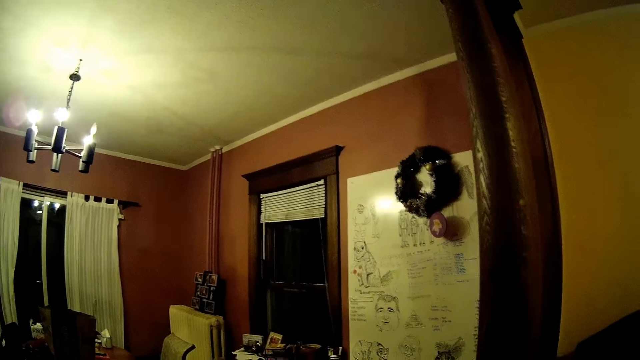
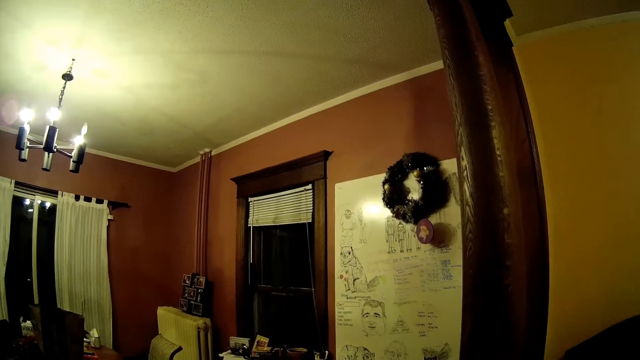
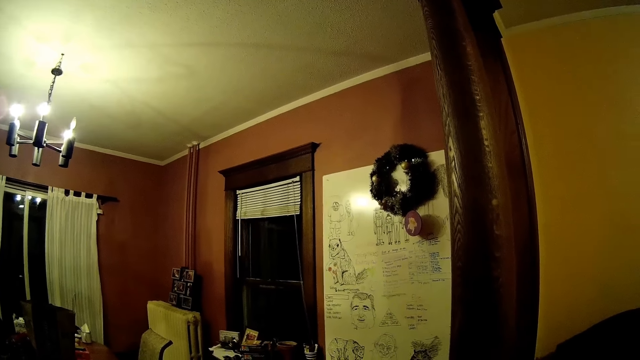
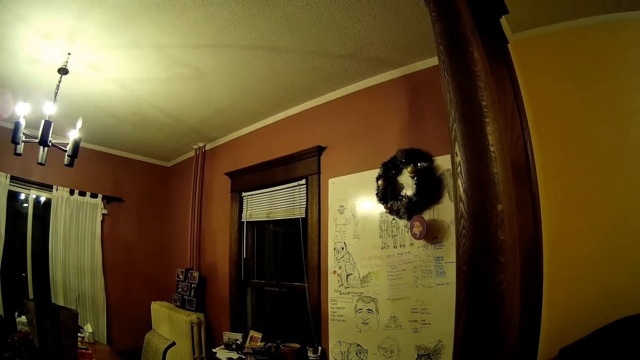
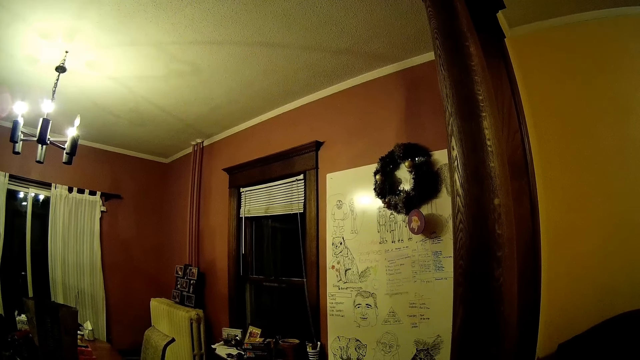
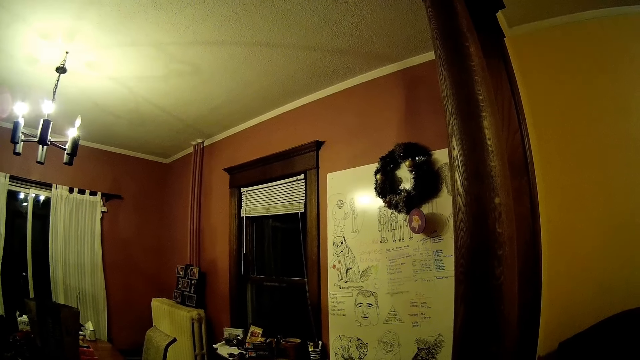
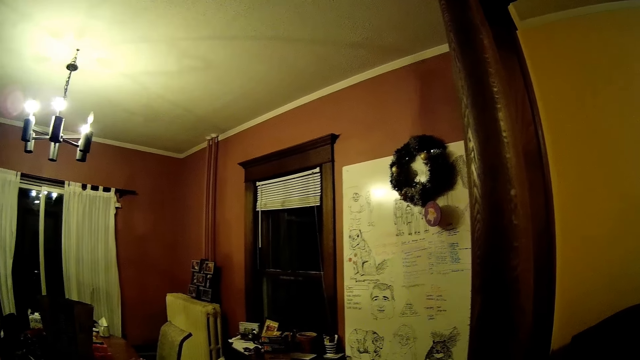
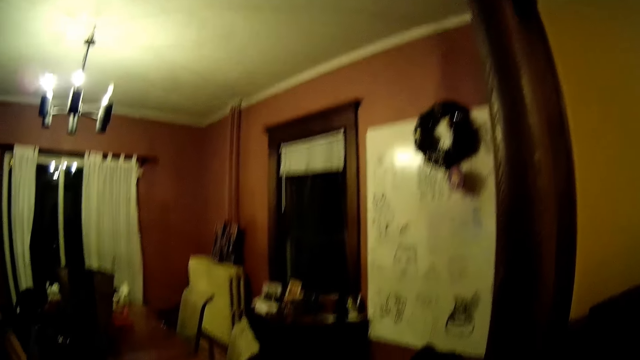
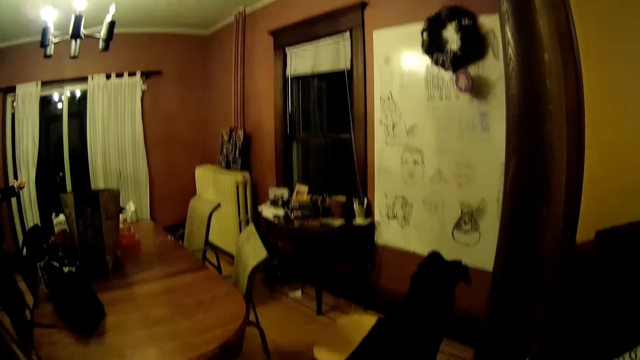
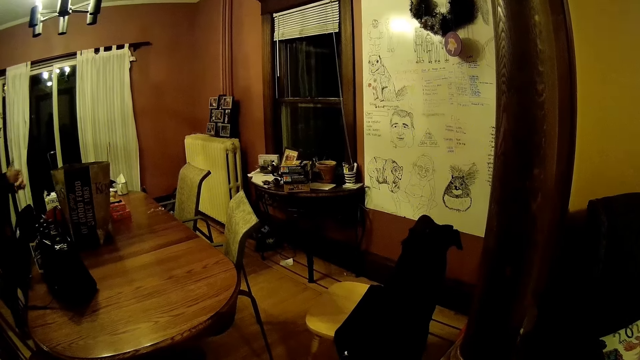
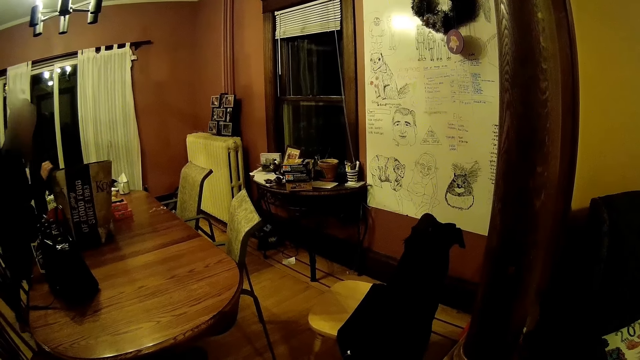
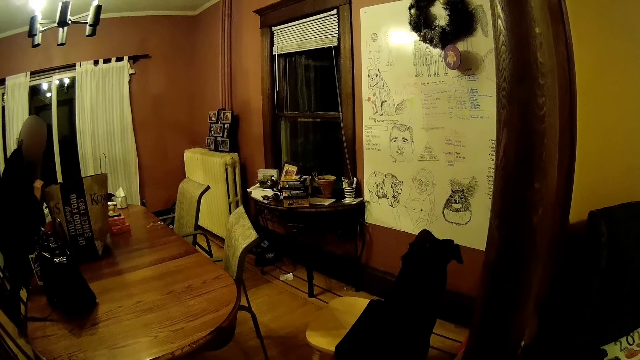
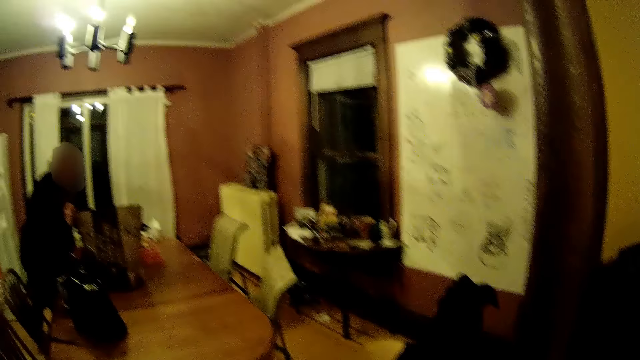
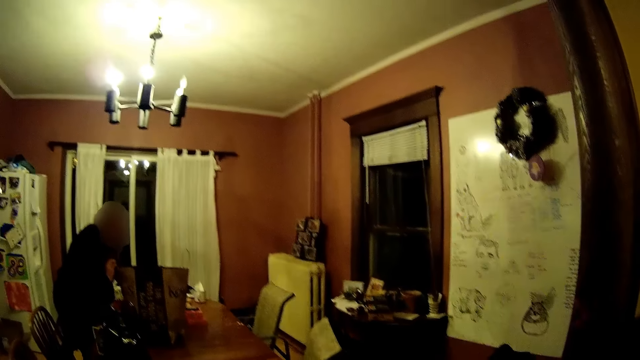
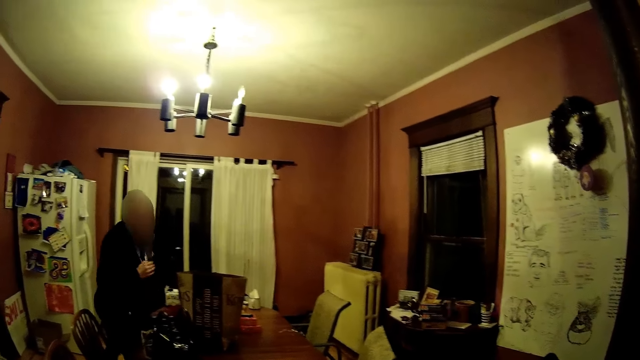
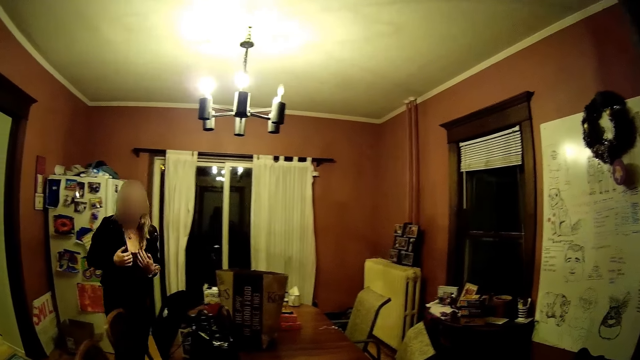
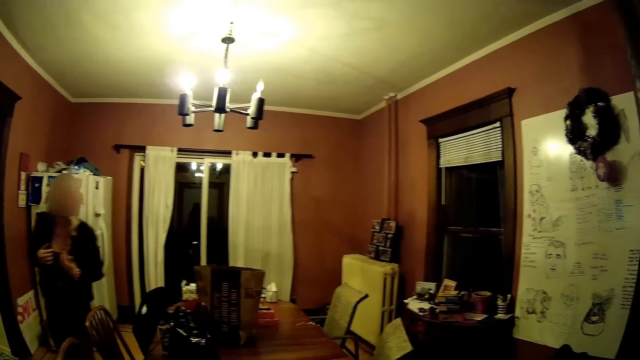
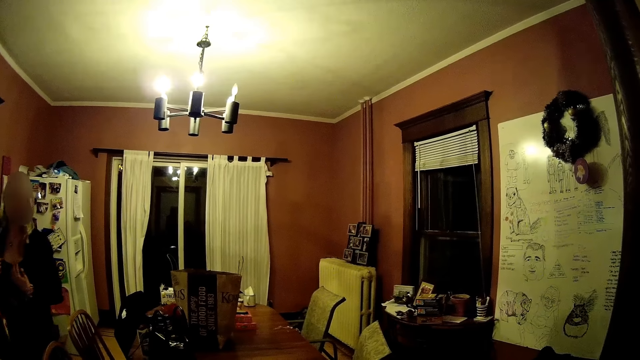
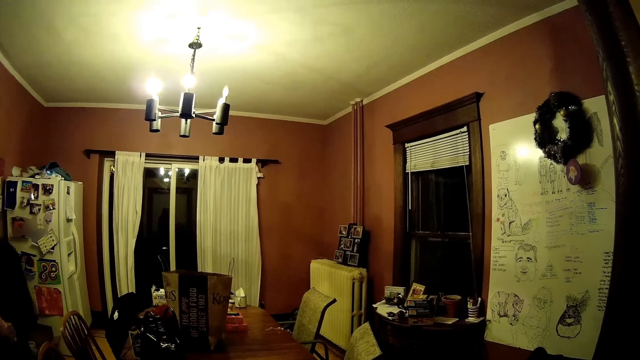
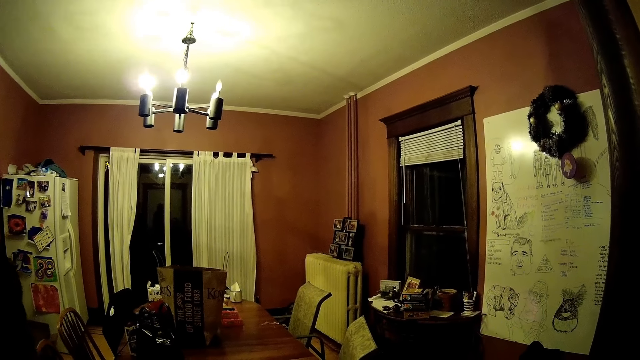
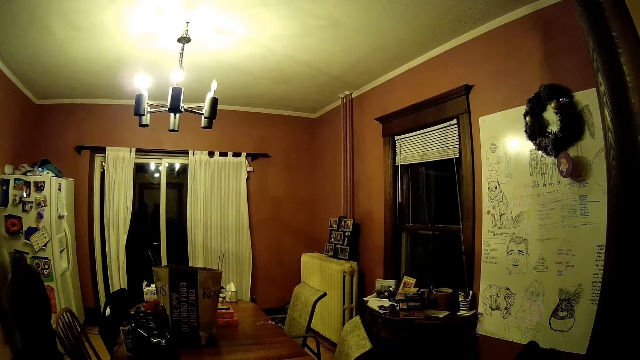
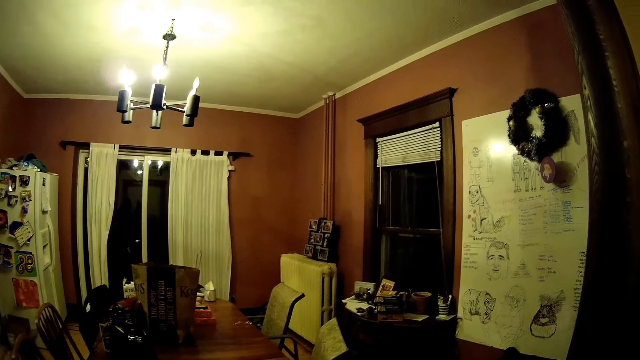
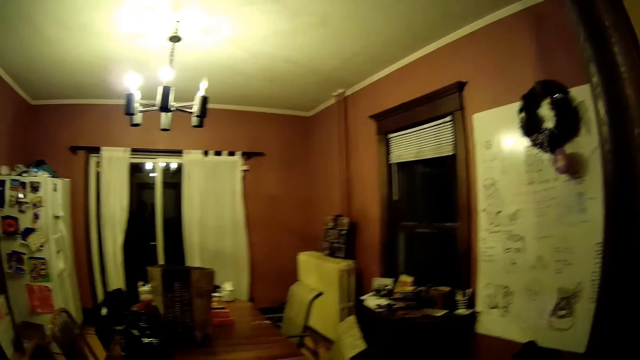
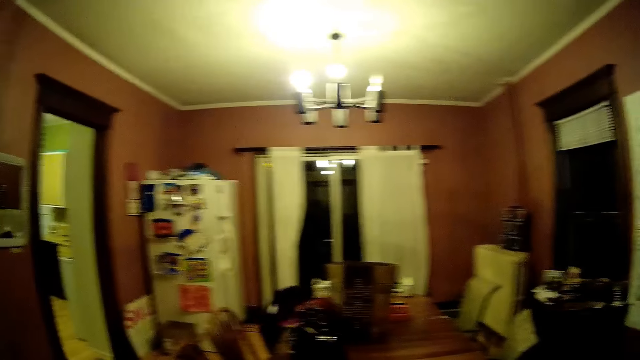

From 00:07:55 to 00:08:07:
The woman places her right hand on a paper bag on the dining table and peeps into the paper bag.

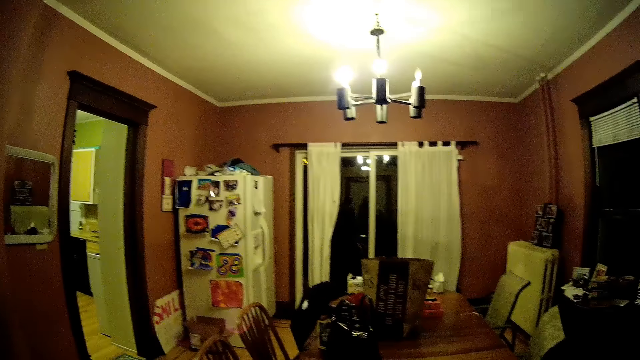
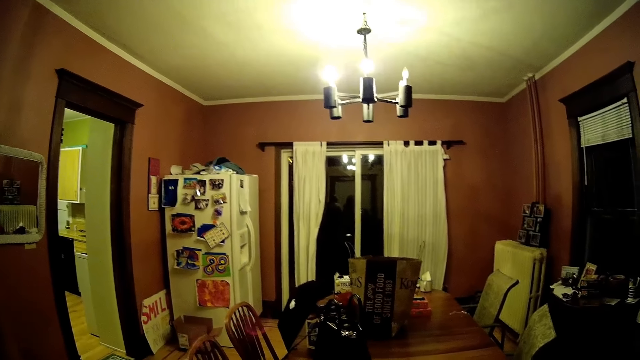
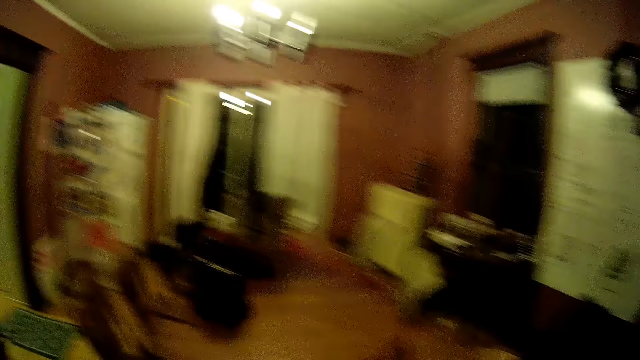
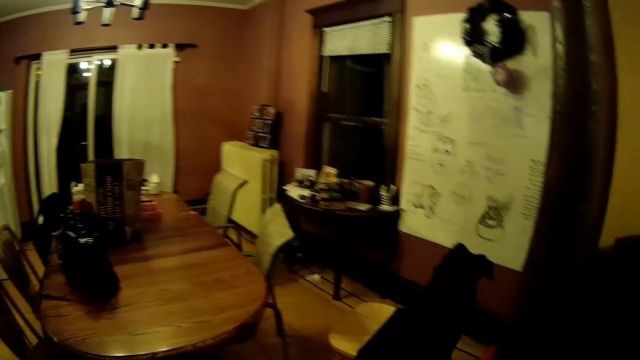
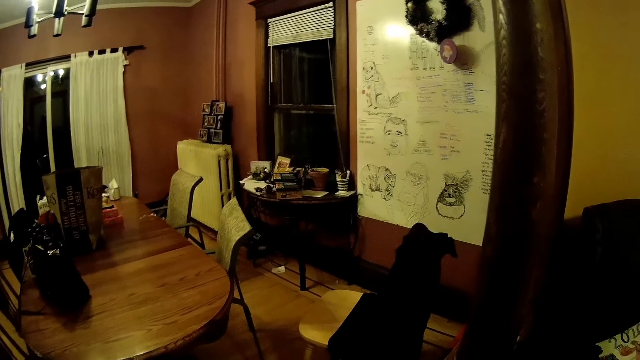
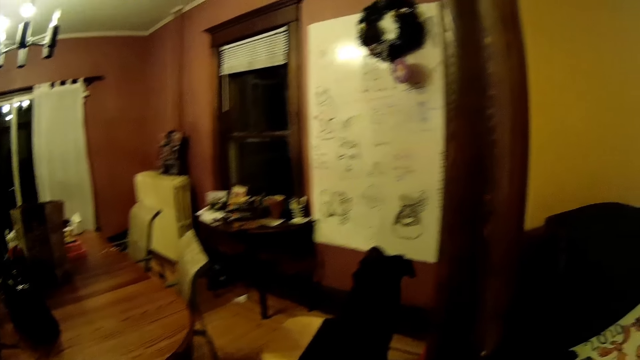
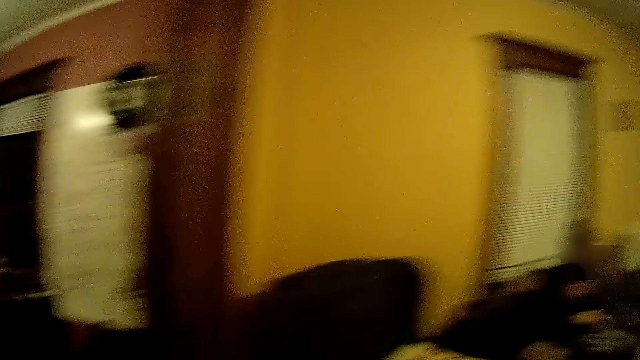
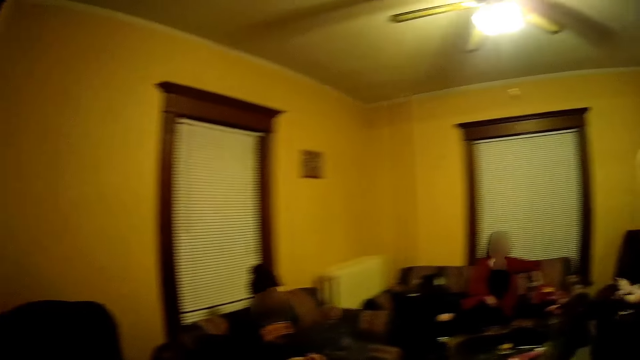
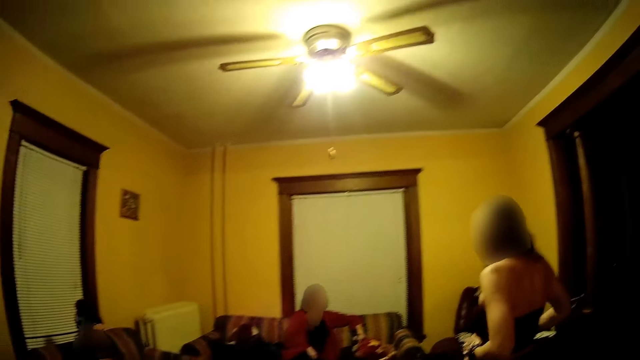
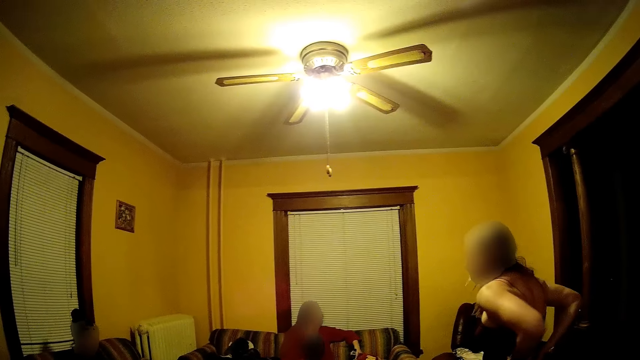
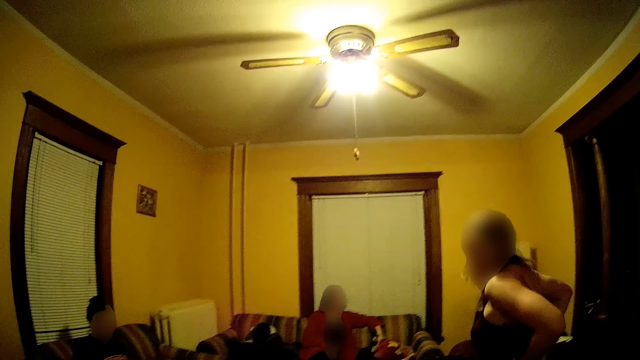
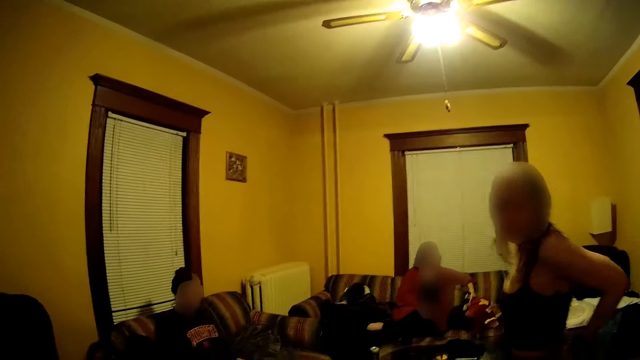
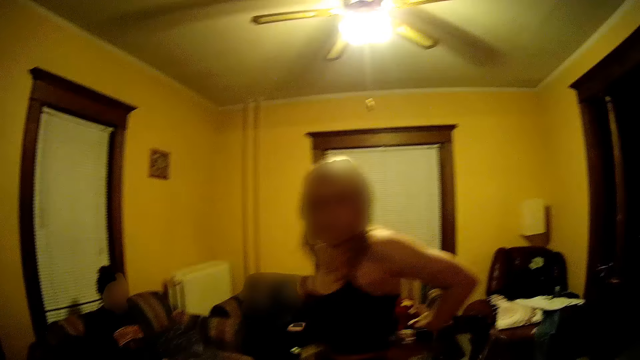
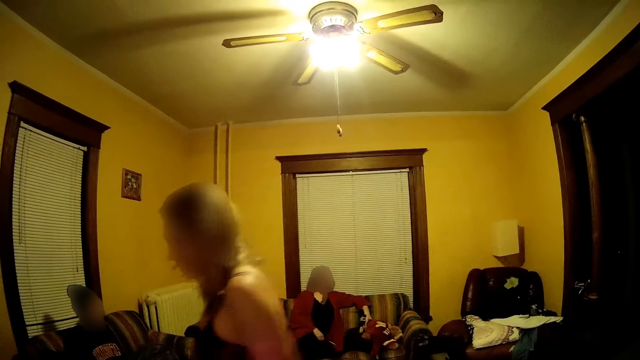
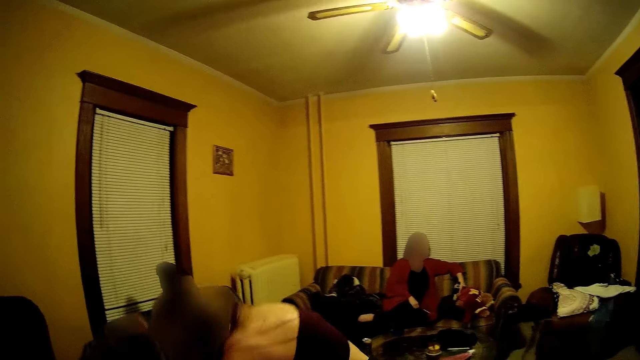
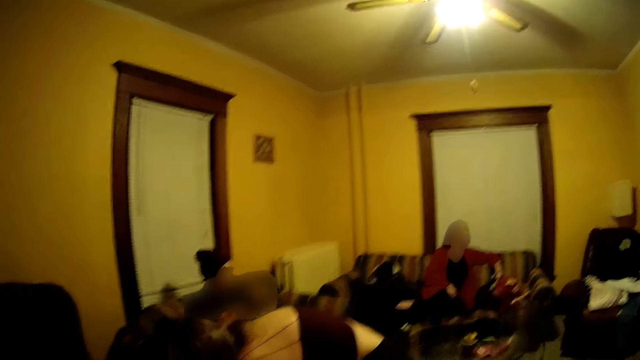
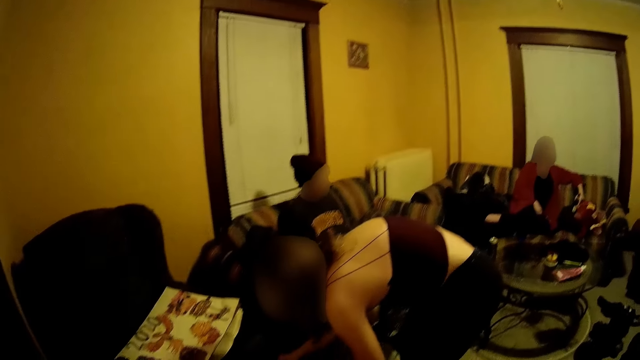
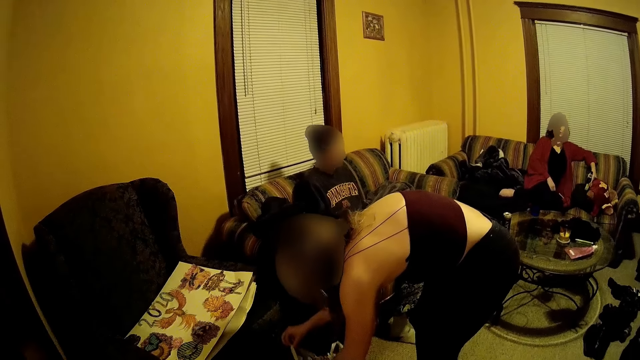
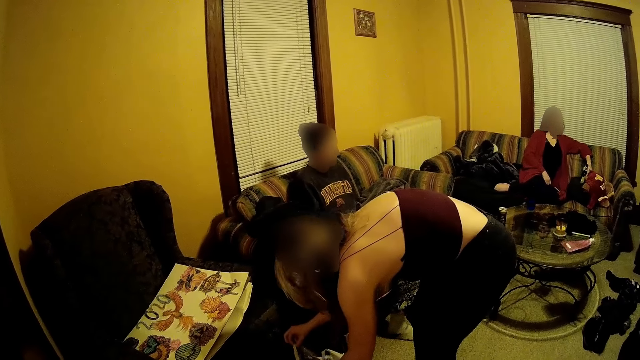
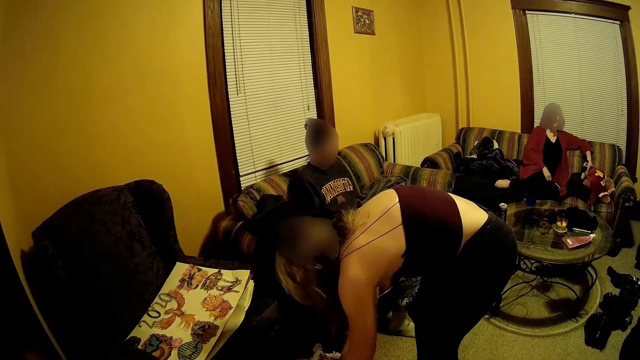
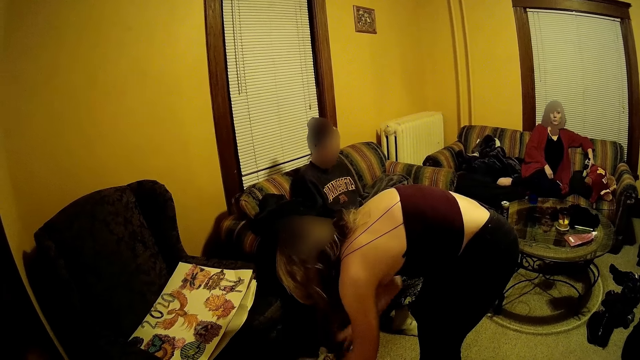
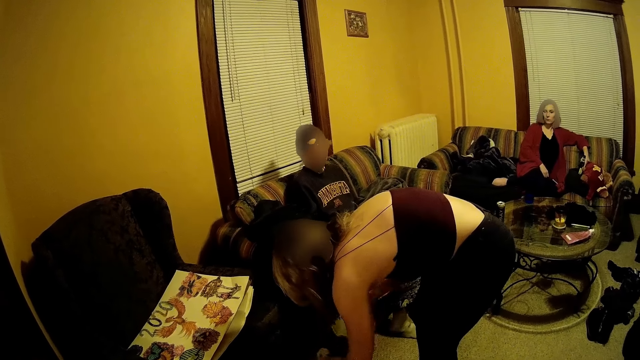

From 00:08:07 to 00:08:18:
The woman picks up a book from a bag with her right hand.
